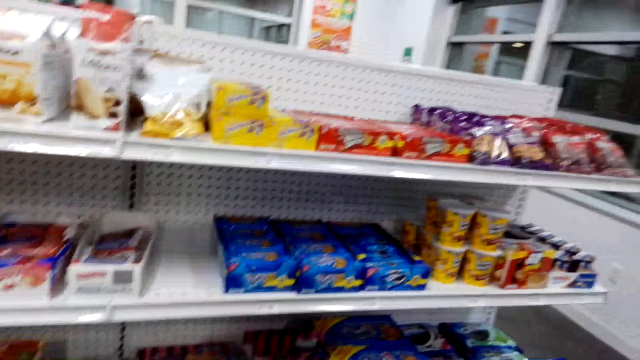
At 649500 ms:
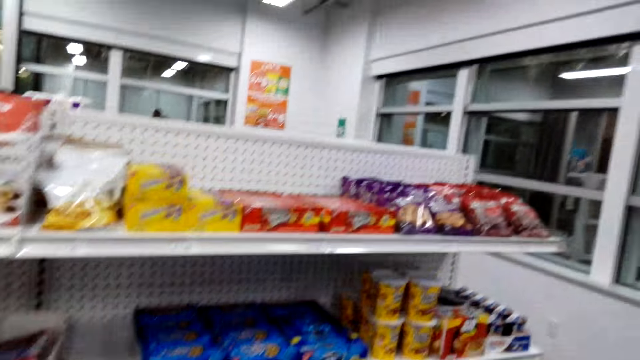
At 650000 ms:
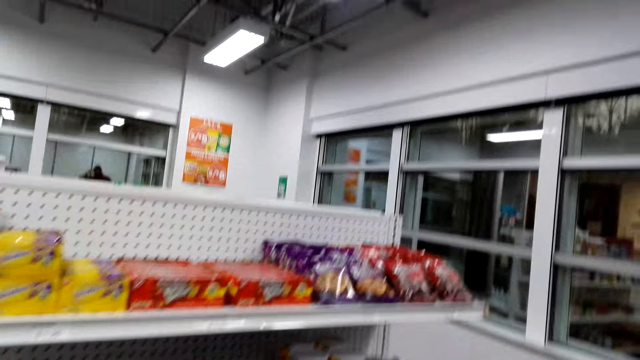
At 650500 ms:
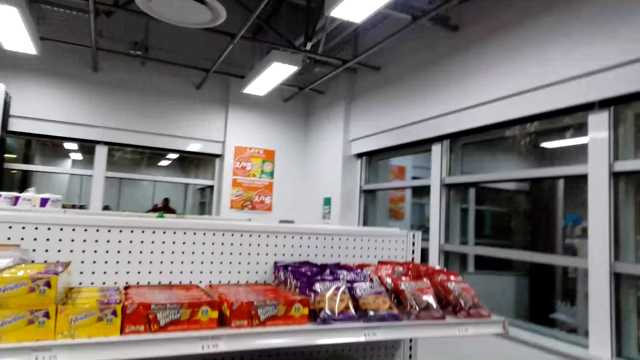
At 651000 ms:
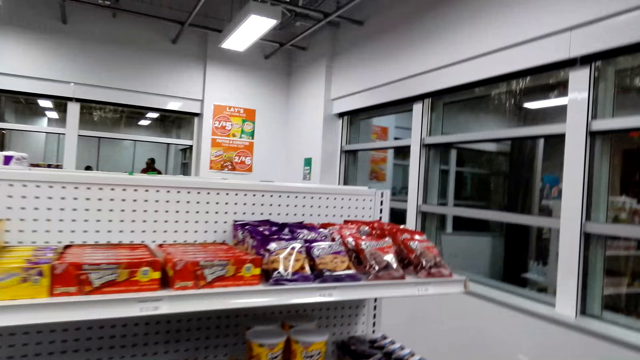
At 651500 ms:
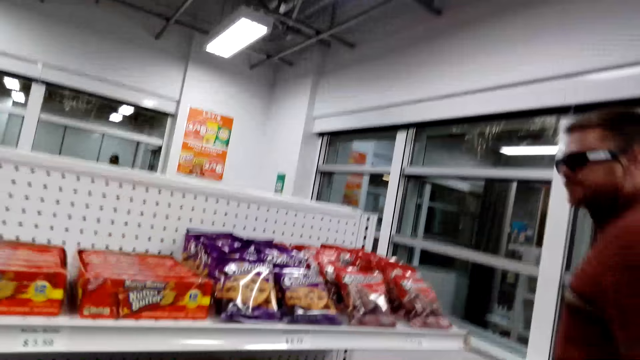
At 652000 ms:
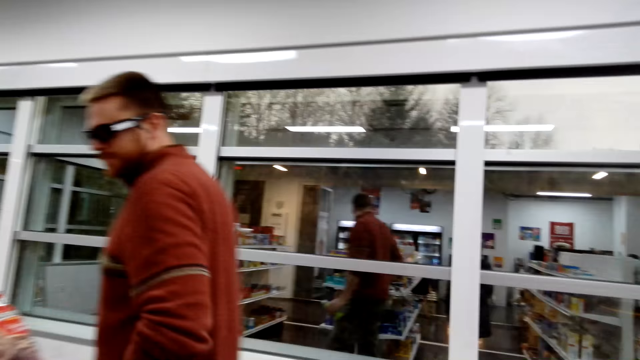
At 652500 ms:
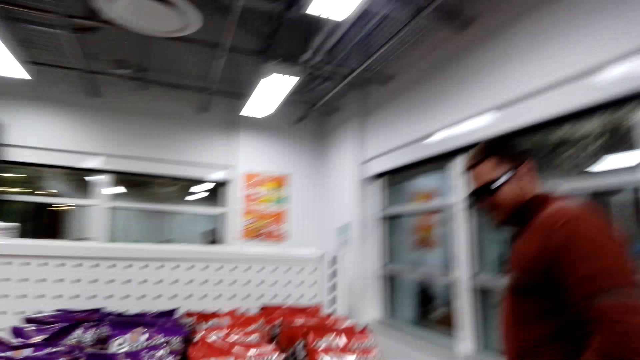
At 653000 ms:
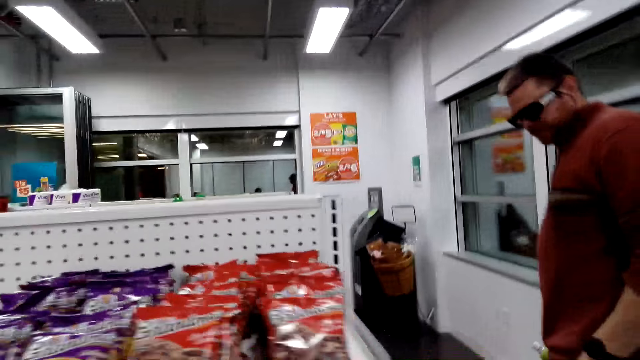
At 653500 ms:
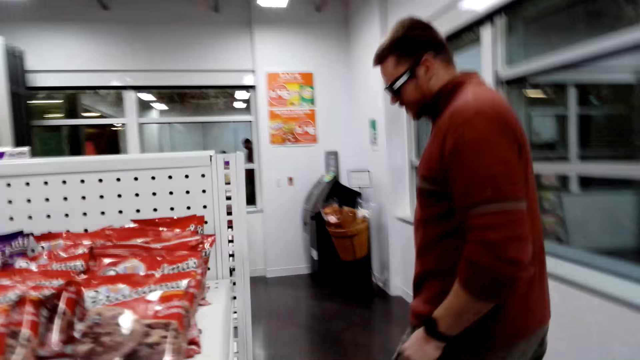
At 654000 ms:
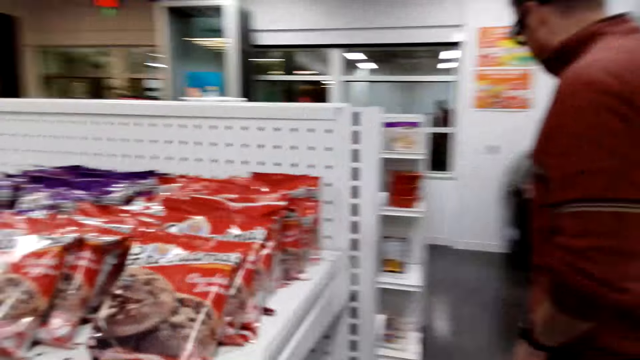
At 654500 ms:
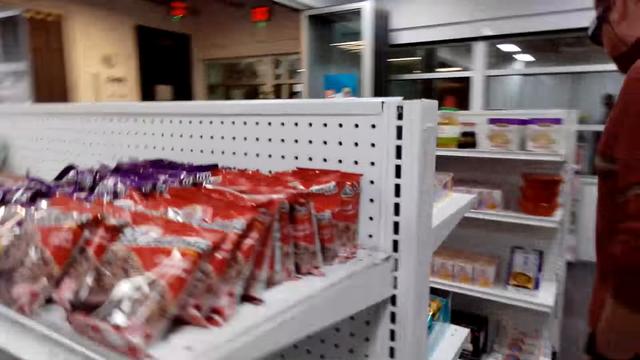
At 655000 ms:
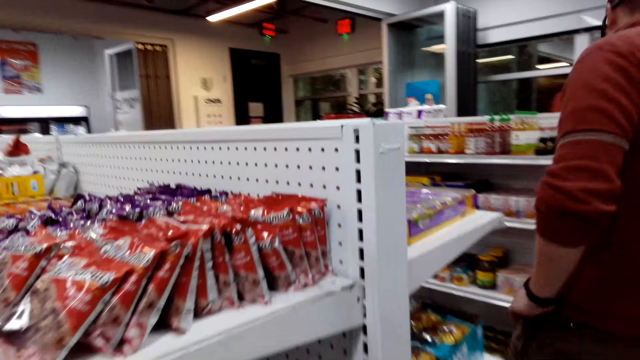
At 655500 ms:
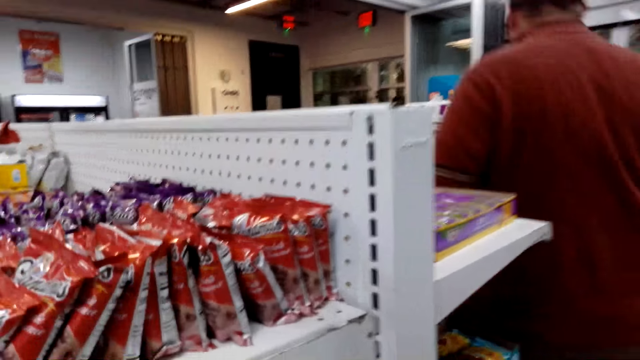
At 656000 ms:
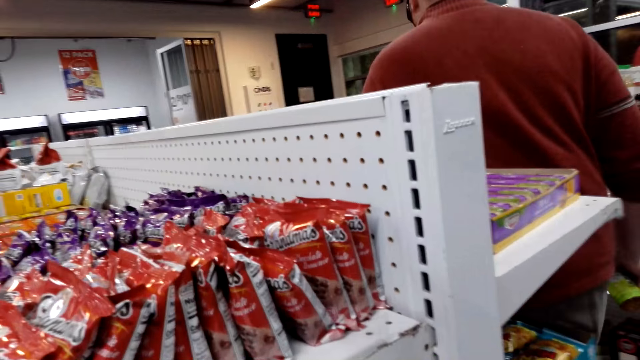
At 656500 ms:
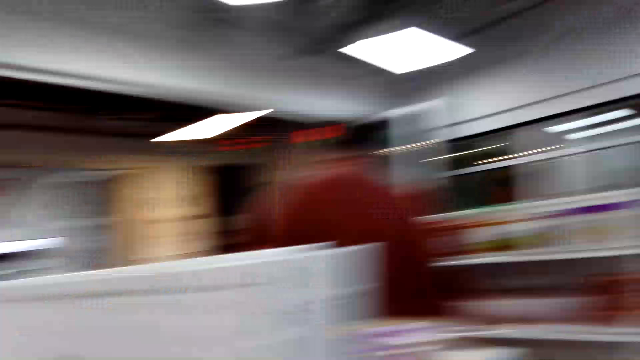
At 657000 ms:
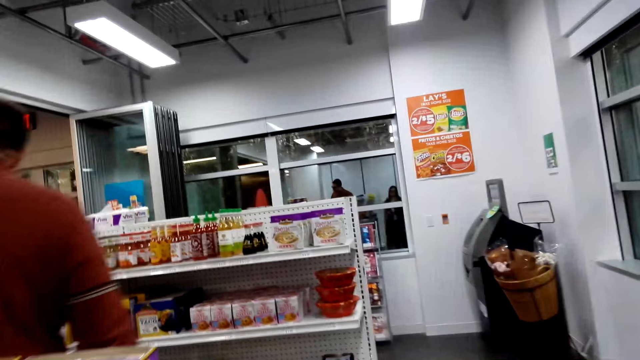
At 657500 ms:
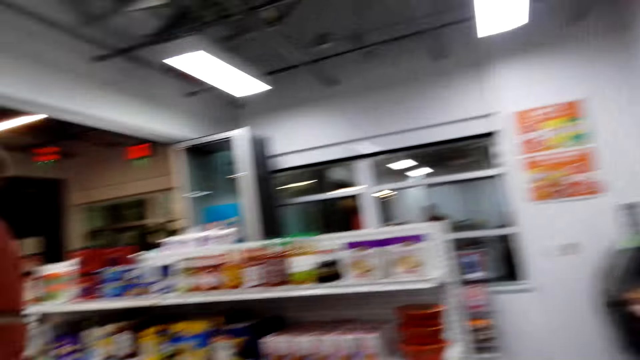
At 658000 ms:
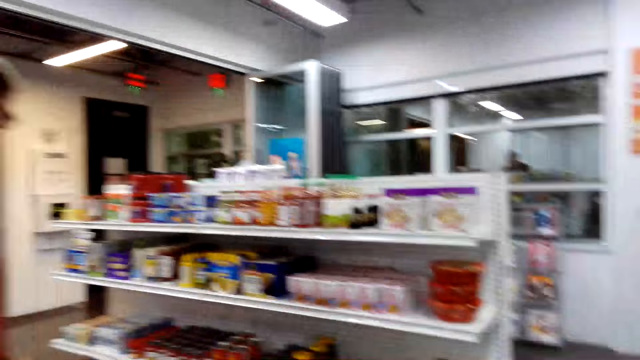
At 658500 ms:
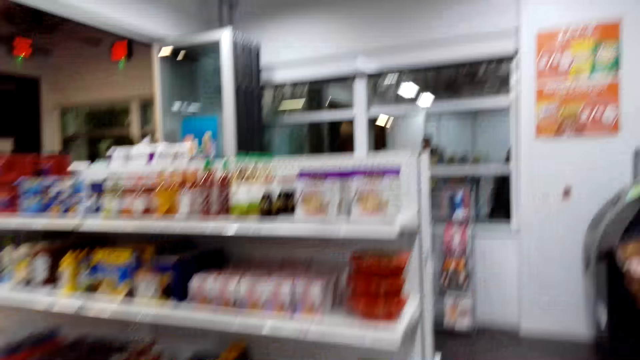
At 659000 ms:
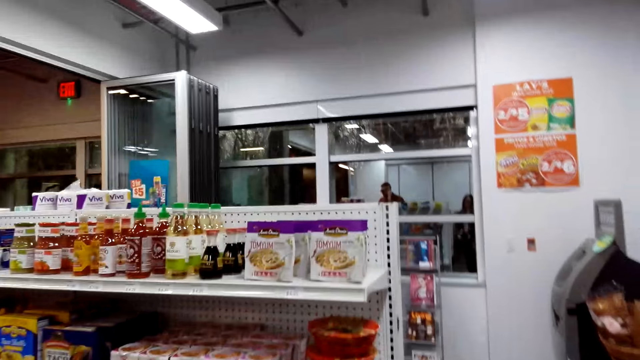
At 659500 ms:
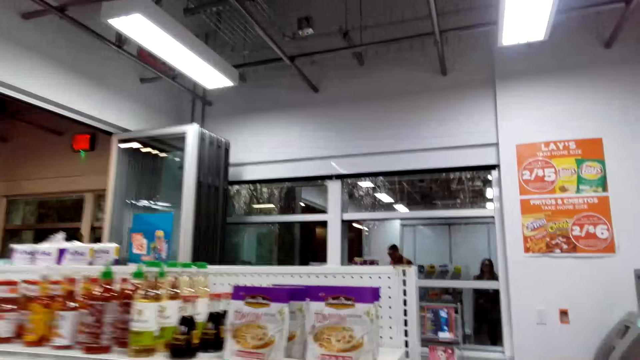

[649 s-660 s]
The camera wearer looks around the shelves. A man walks around the store. The camera wearer walks around the store.

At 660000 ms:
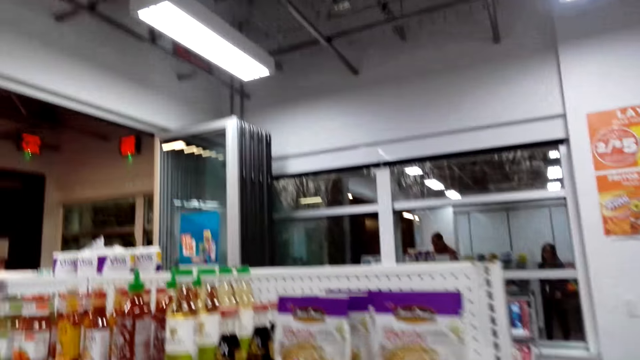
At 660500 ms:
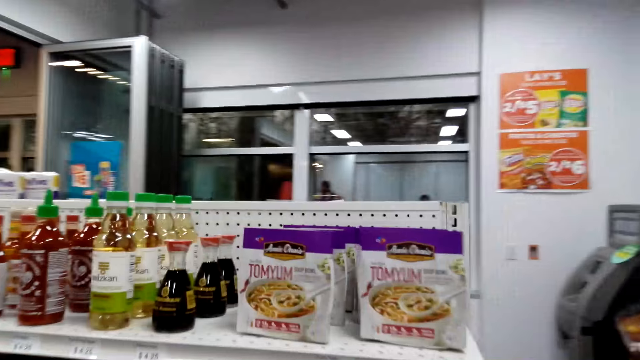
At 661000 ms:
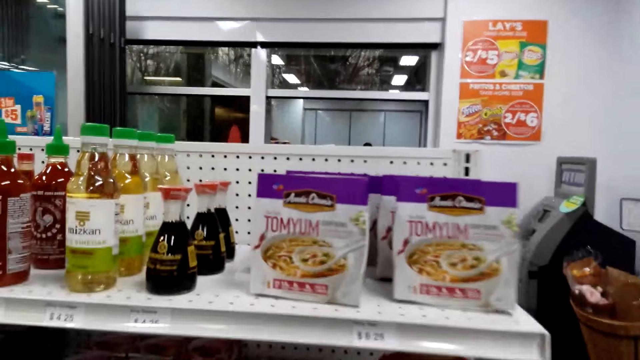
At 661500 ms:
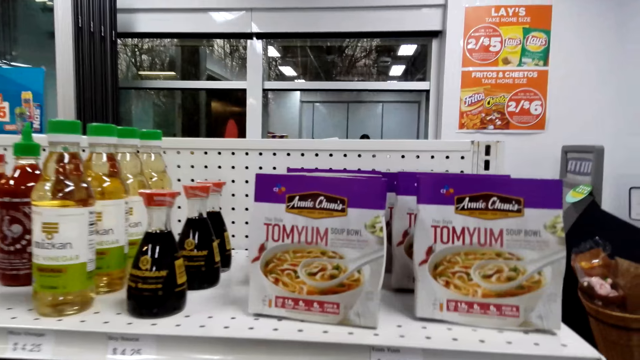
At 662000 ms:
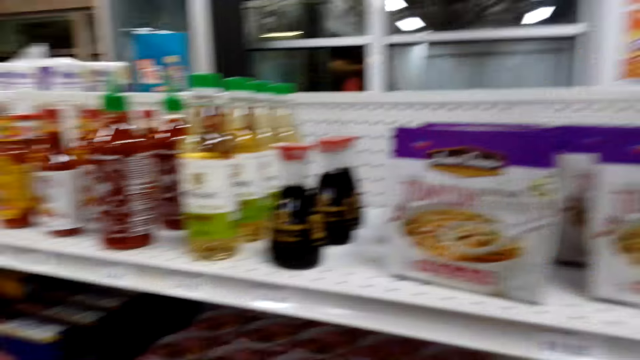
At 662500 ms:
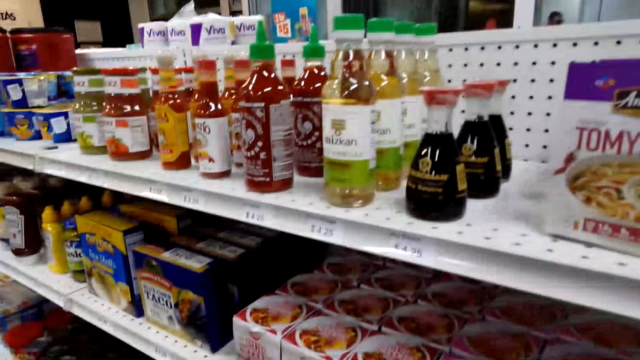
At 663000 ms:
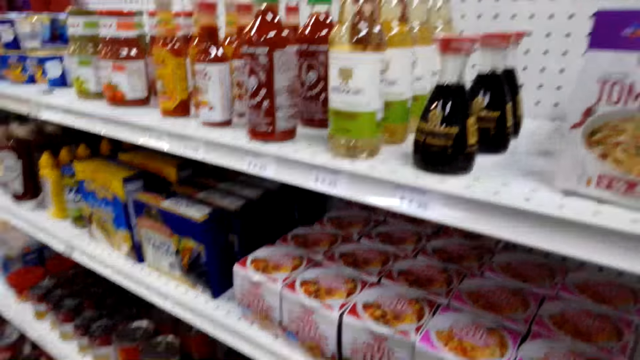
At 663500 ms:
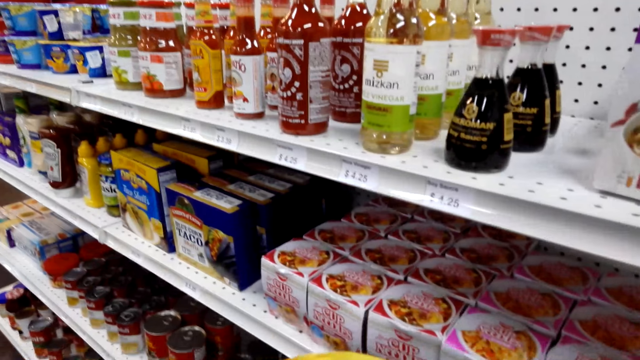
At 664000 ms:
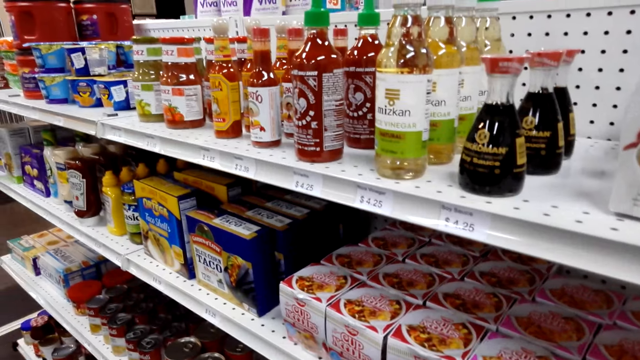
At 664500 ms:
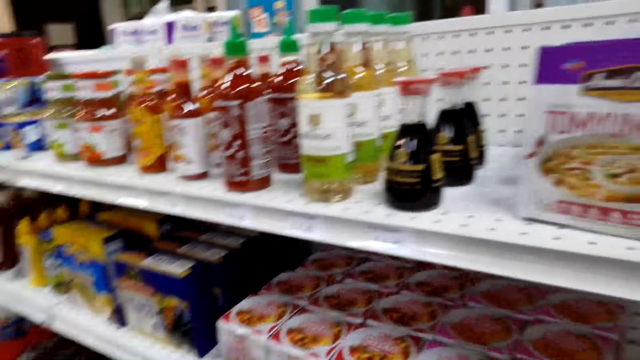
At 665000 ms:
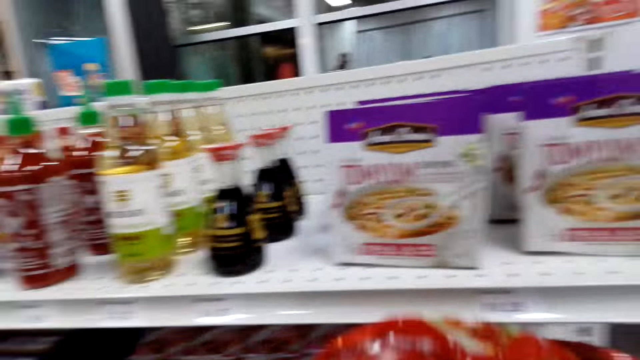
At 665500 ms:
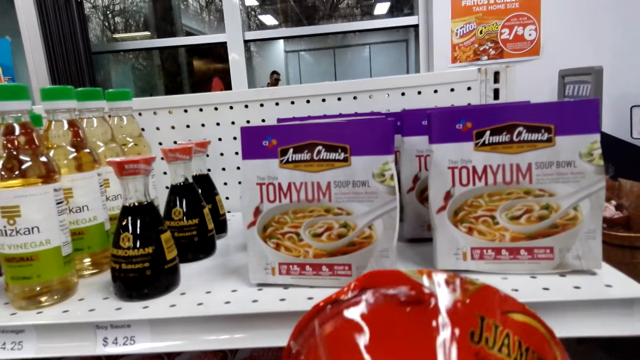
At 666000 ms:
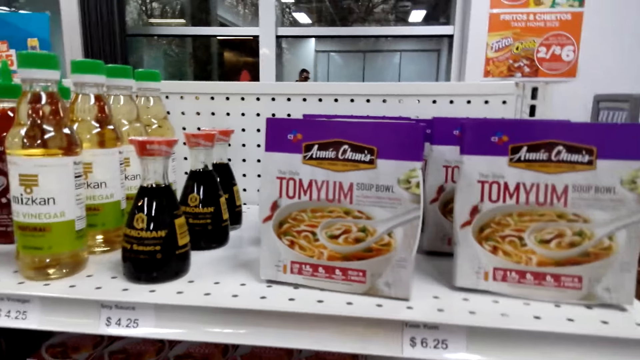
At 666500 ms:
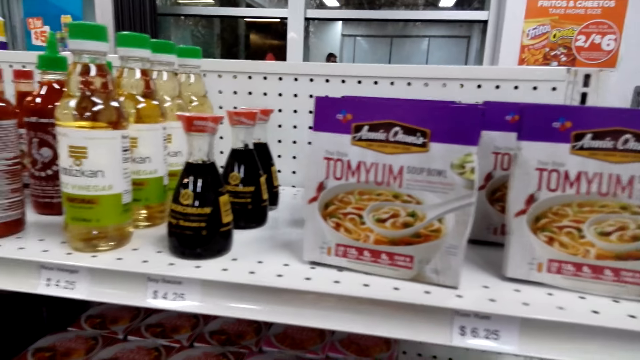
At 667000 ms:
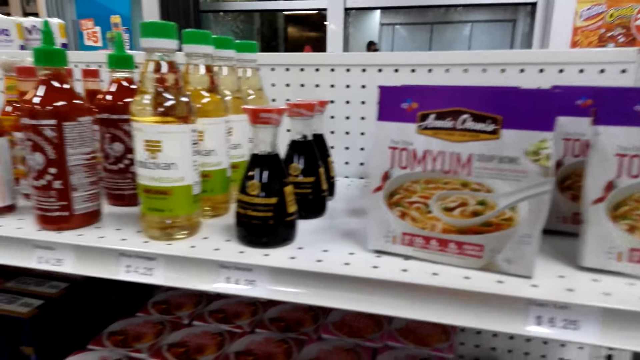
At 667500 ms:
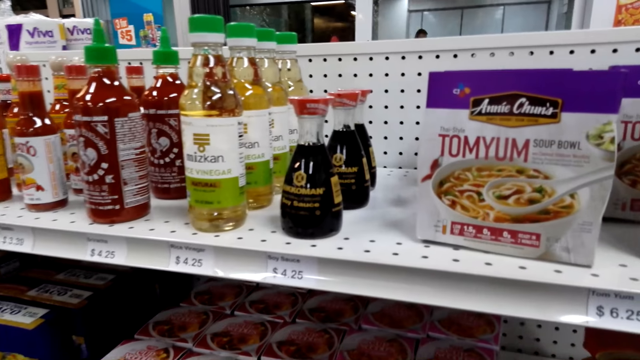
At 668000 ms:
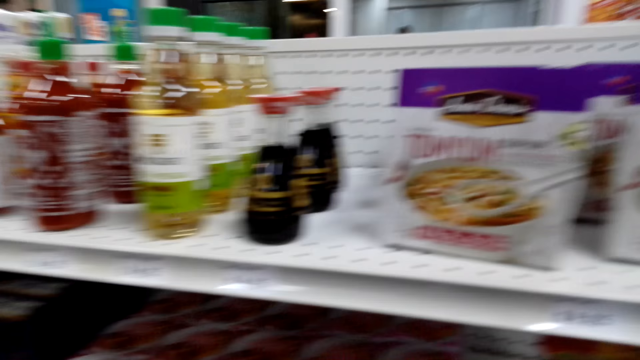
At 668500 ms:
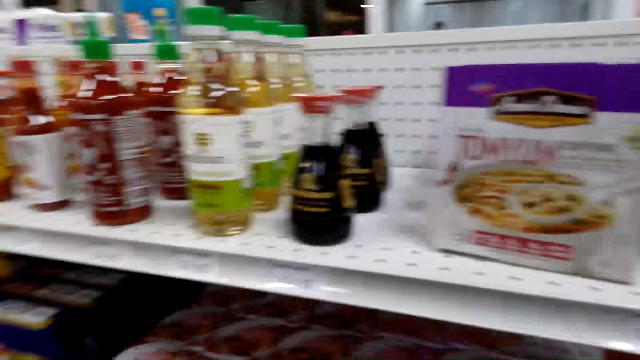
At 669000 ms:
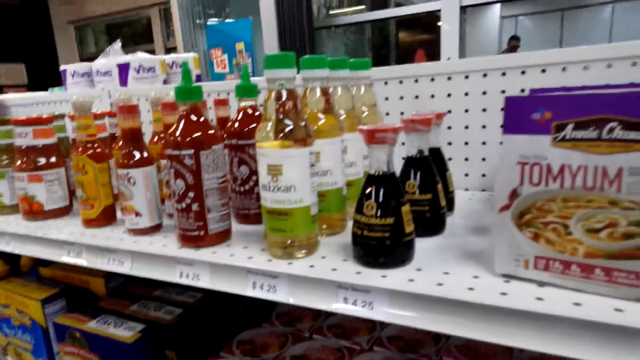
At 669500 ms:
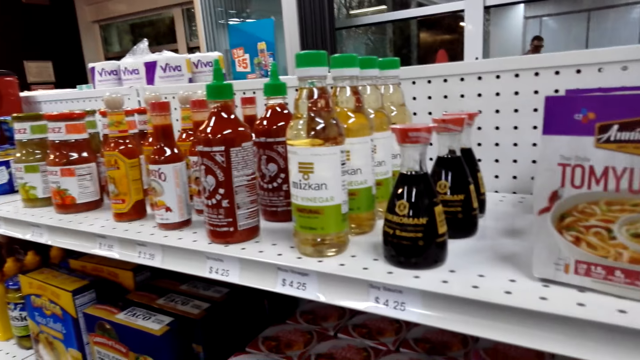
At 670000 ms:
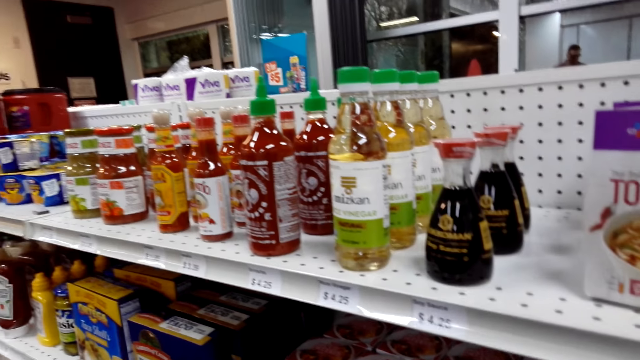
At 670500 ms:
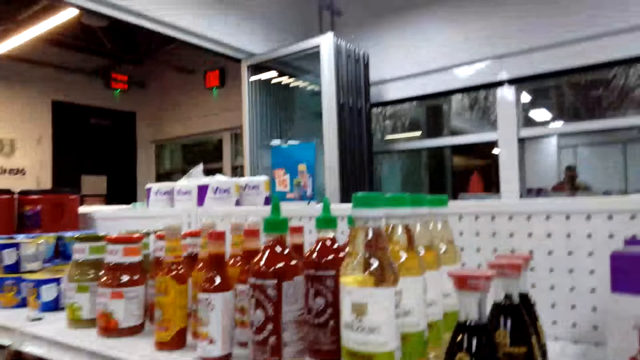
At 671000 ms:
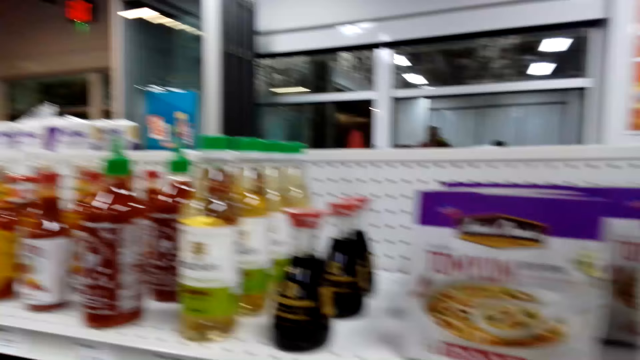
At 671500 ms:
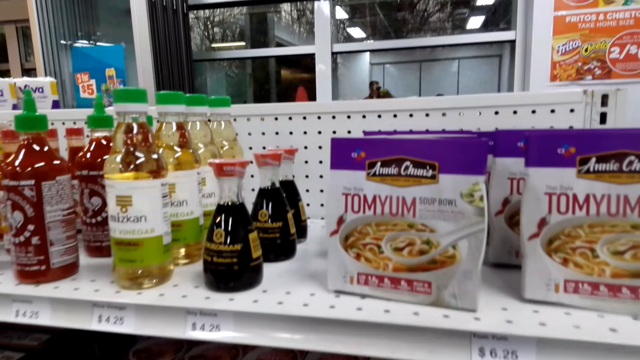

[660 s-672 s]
The camera wearer stands beside the shelf. They hold something.
